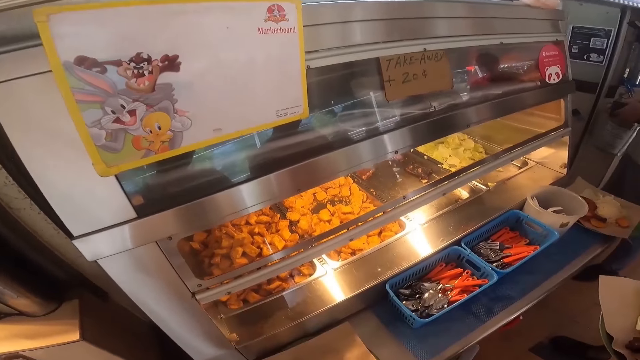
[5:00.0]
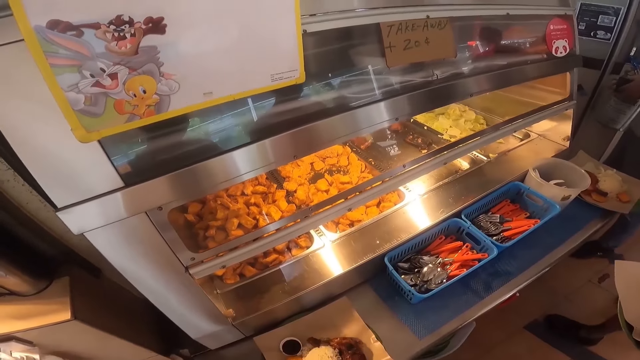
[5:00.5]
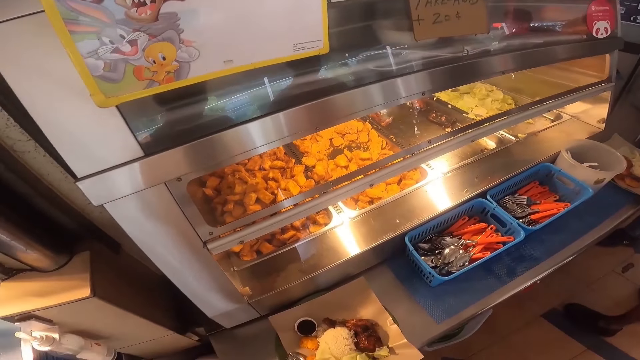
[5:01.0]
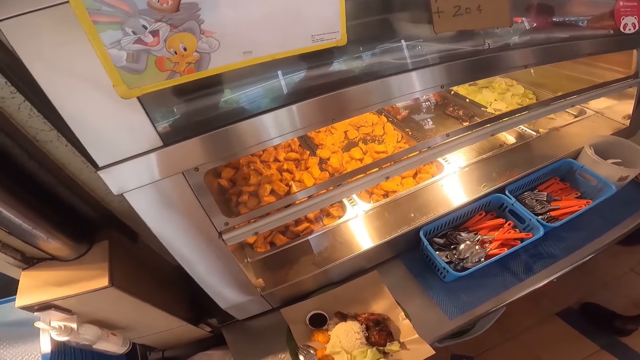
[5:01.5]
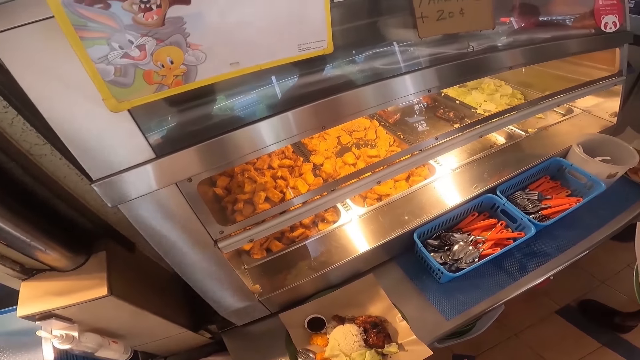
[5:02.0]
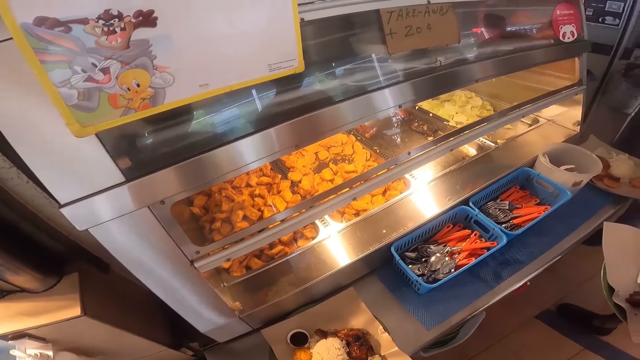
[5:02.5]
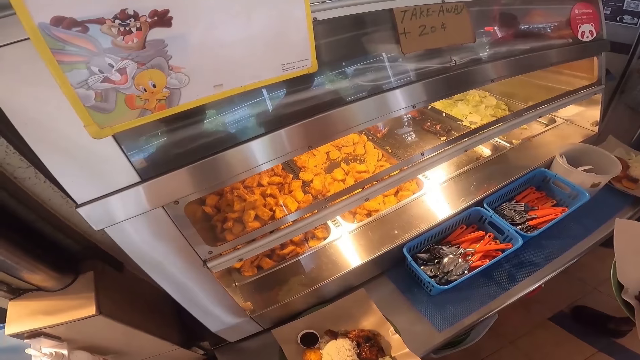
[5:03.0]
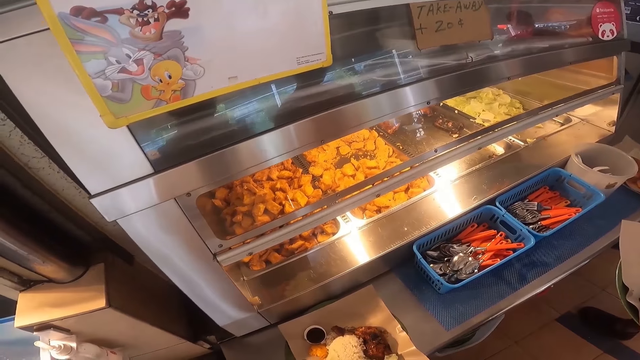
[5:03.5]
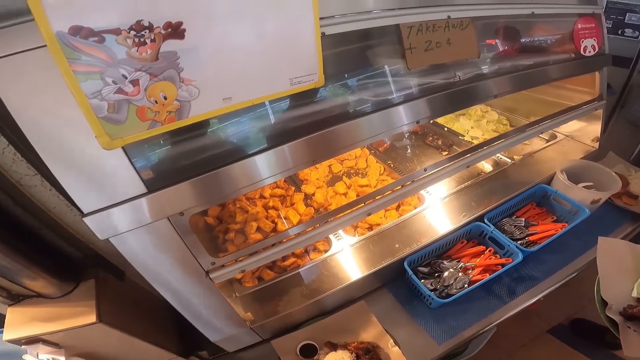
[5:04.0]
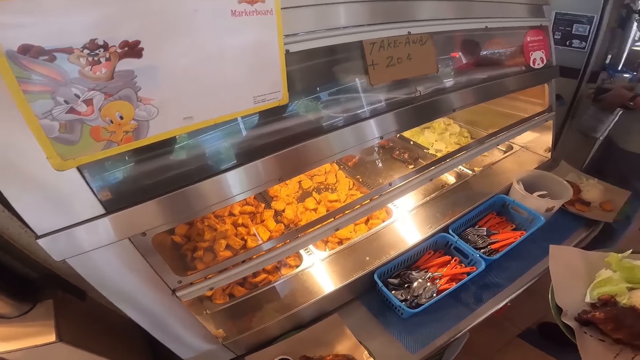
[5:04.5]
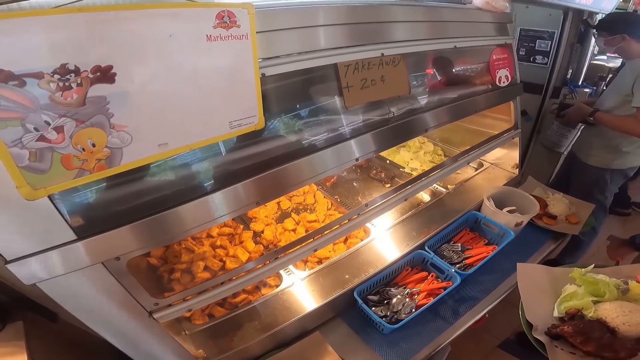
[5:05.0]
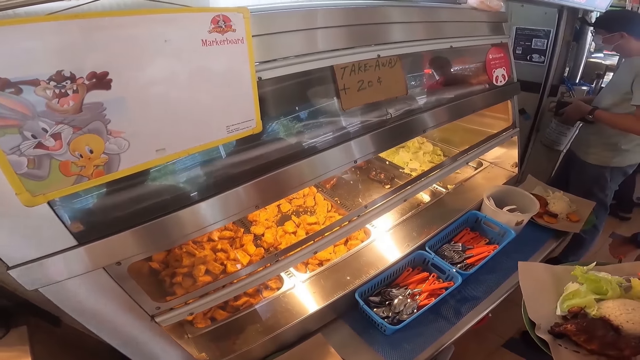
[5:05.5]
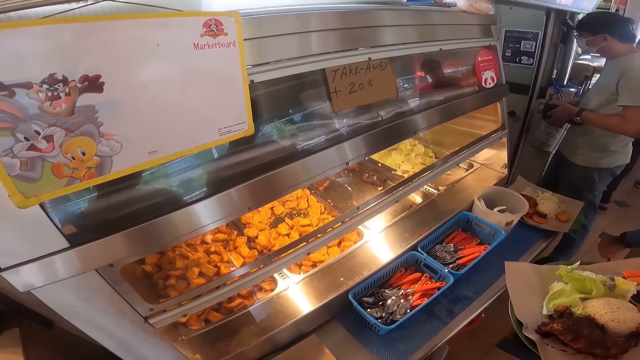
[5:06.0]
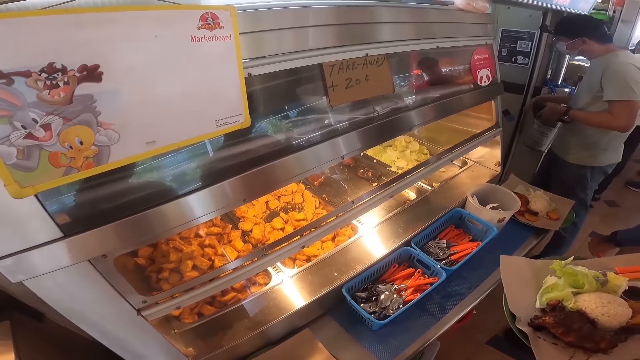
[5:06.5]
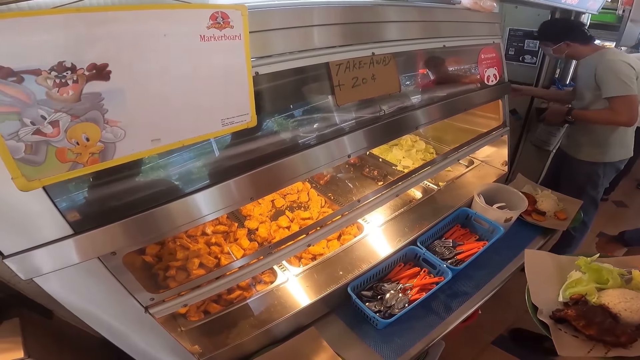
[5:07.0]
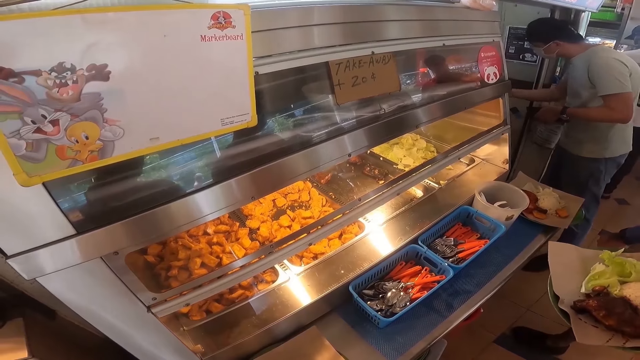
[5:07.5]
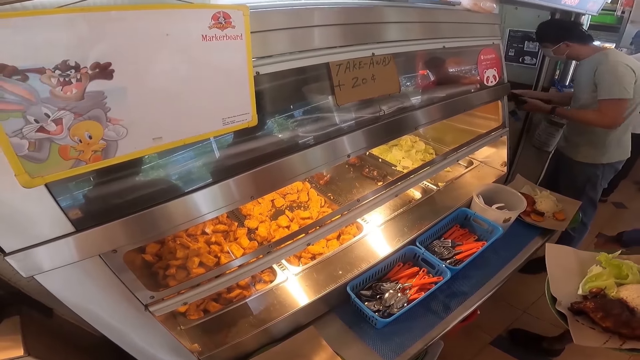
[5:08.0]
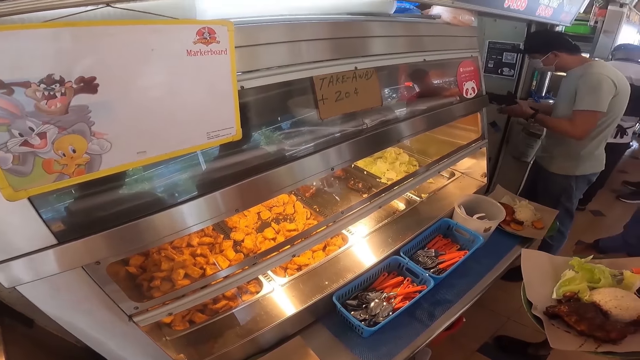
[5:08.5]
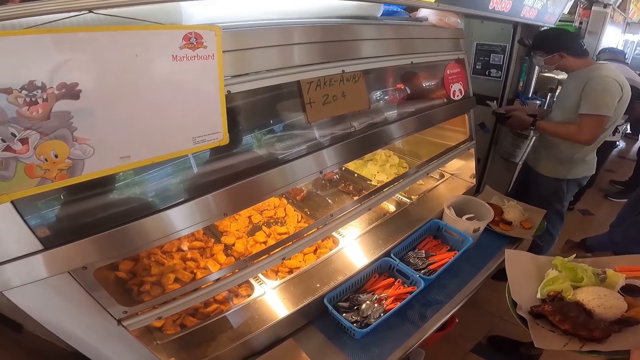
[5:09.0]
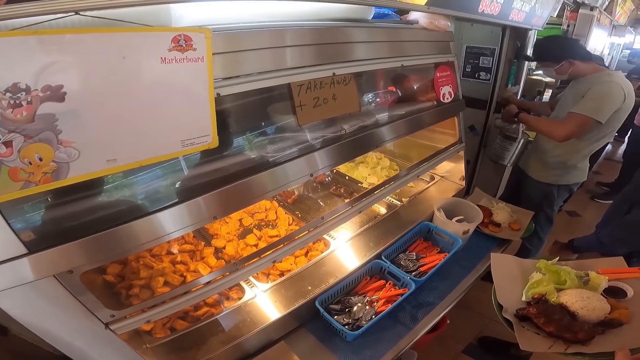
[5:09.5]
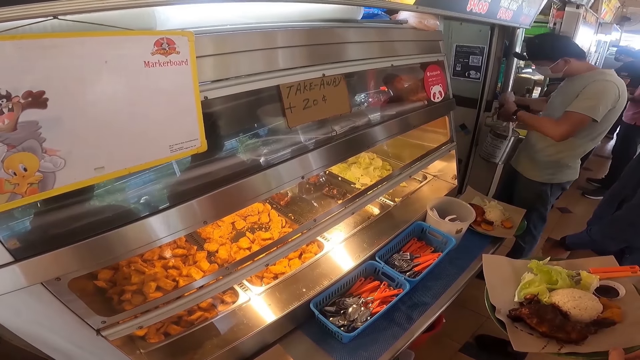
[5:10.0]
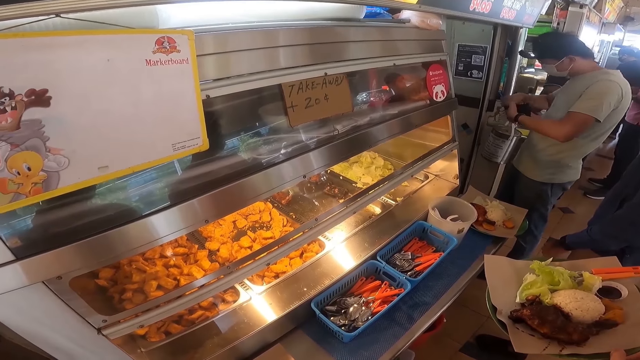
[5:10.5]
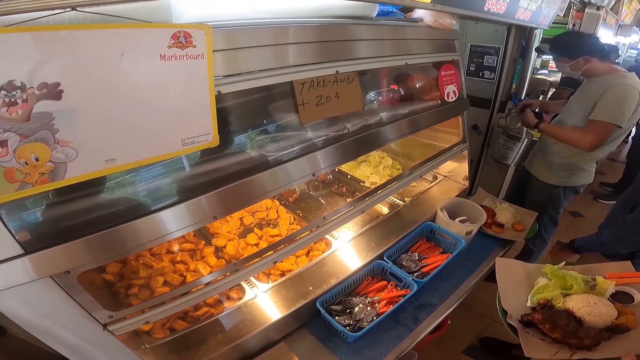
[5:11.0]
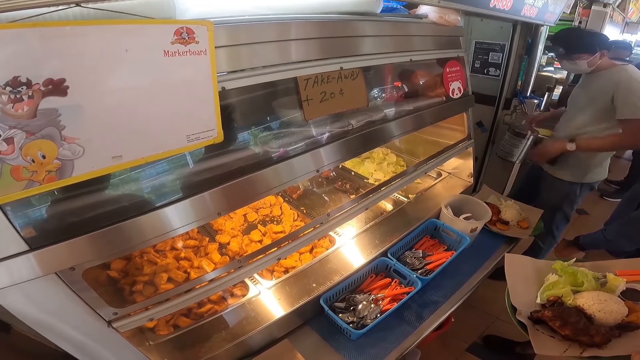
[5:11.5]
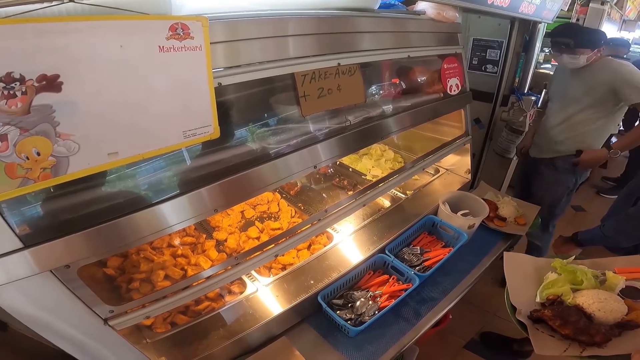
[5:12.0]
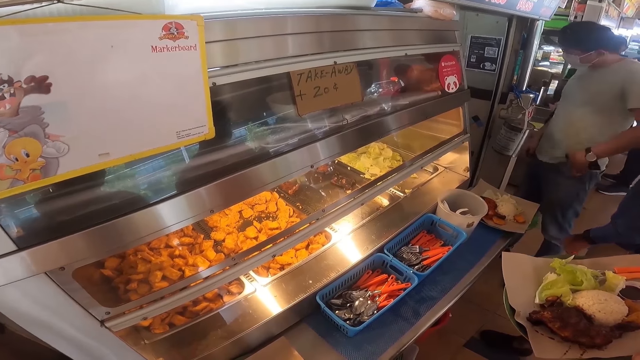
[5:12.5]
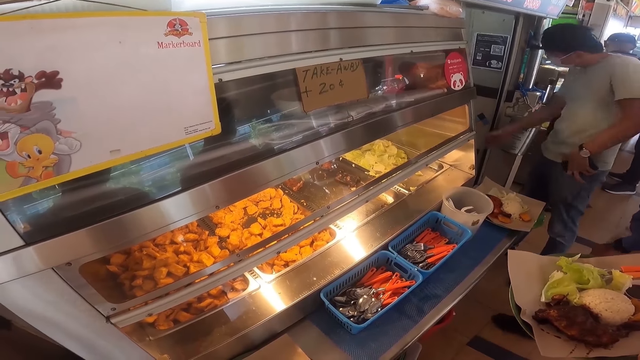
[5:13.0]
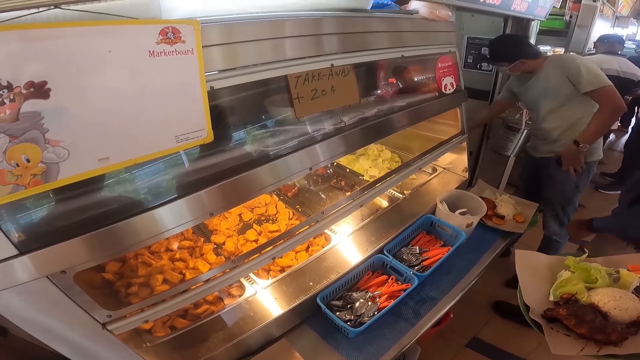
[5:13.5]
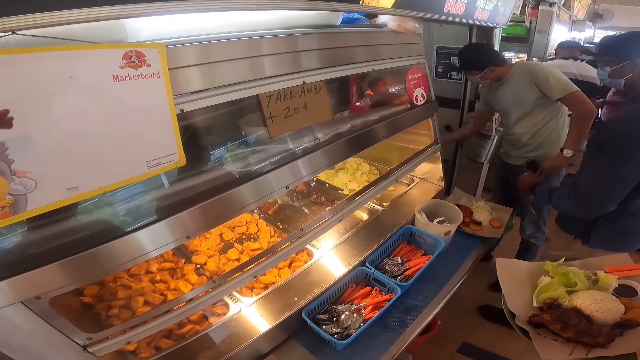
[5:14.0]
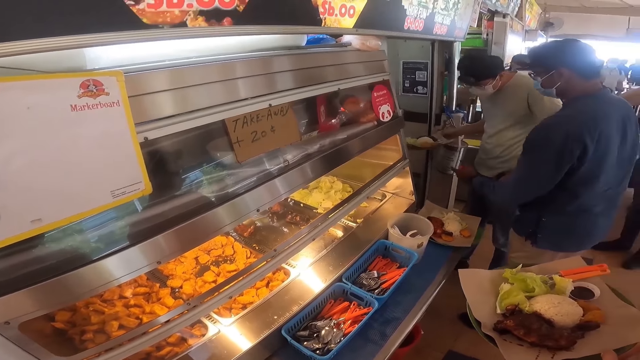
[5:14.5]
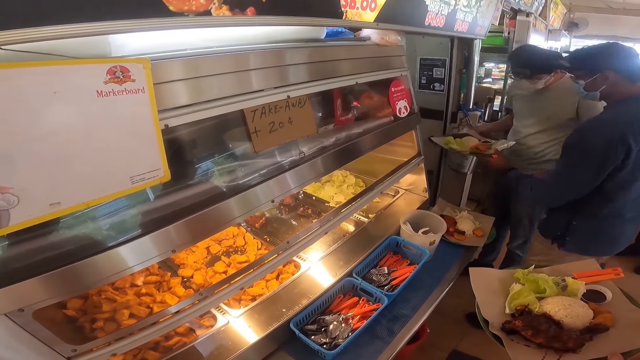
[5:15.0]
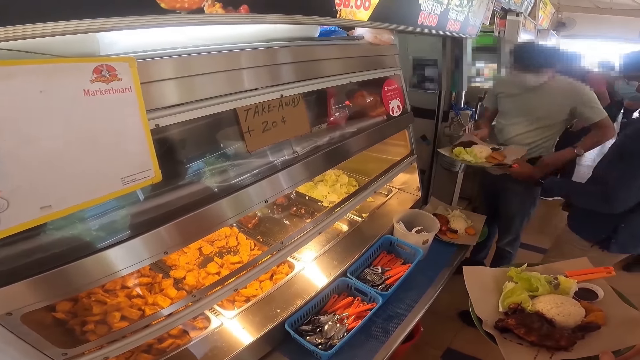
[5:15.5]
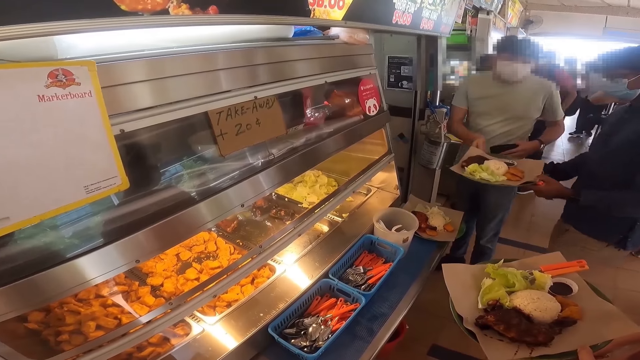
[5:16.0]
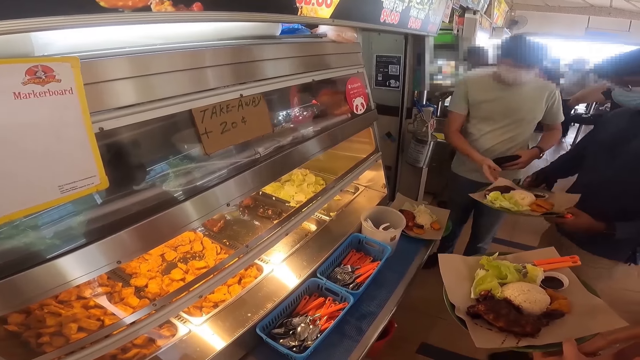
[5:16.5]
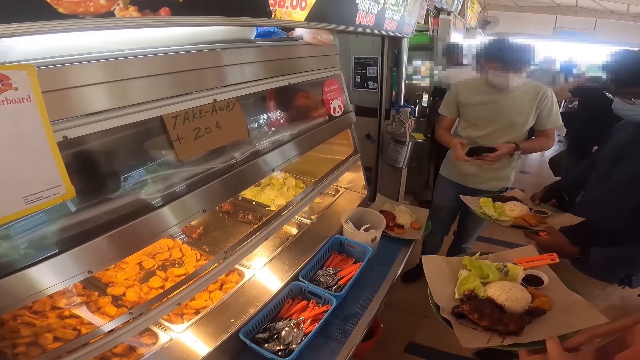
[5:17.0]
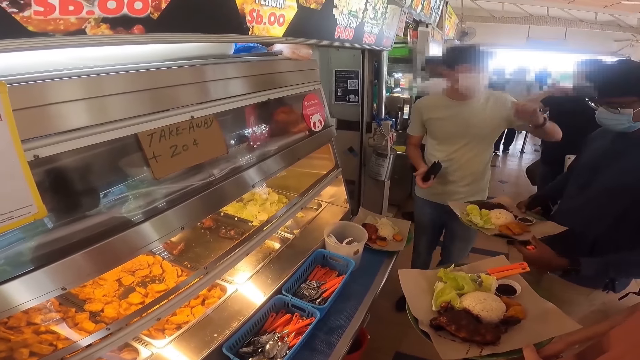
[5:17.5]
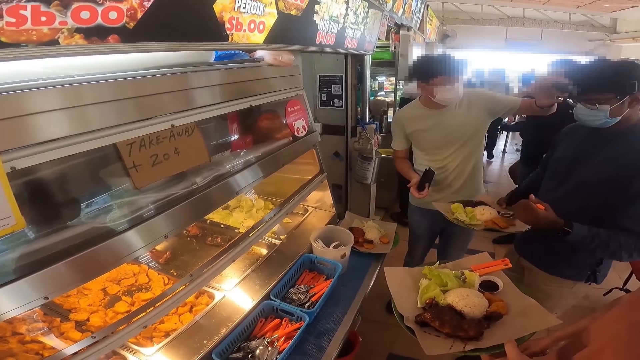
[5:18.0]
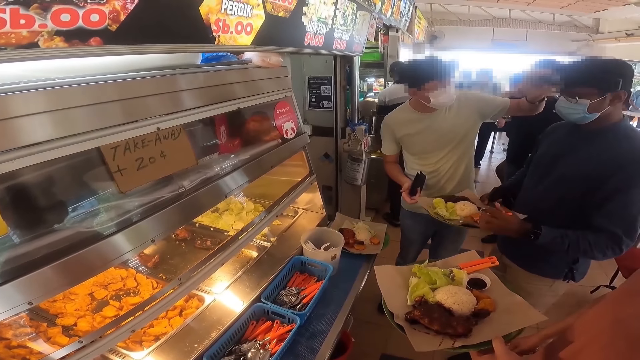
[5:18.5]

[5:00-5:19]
The camera wearer looks at the display chiller. A man stretches his hand forward and removes cash. He puts money in his wallet, holds the cash, closes his wallet and puts the wallet in his pocket. He holds a plate and picks up a food. He passes the plate to another man. The other man holds the plate. The first man transfers the wallet from the left hand to the right hand. He adjusts the other man's camera. The other man touches the glasses.
